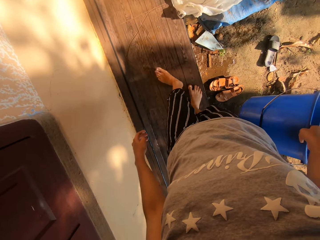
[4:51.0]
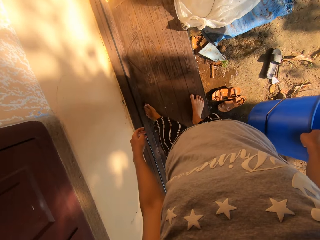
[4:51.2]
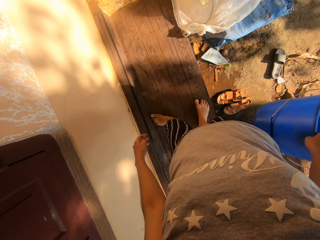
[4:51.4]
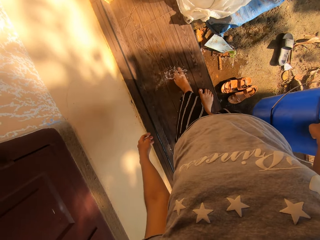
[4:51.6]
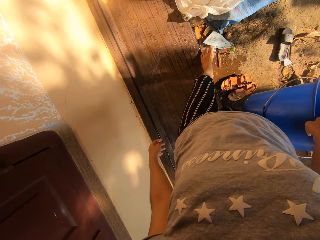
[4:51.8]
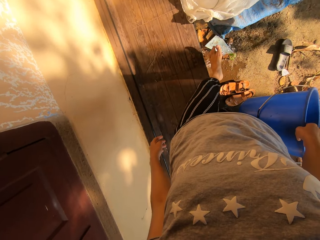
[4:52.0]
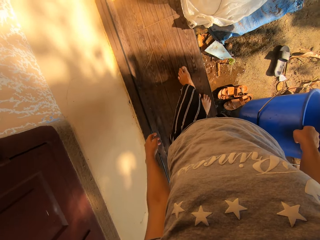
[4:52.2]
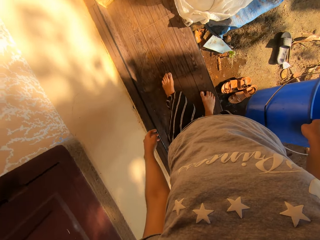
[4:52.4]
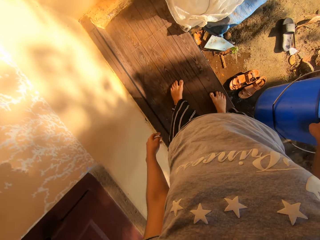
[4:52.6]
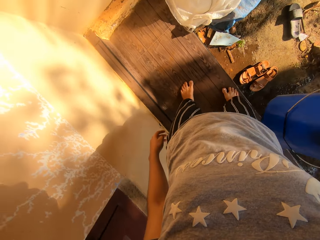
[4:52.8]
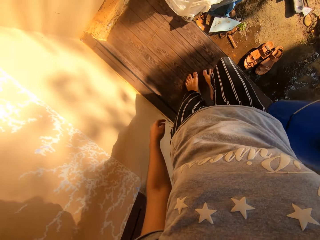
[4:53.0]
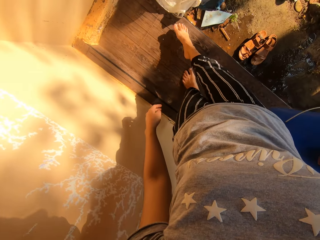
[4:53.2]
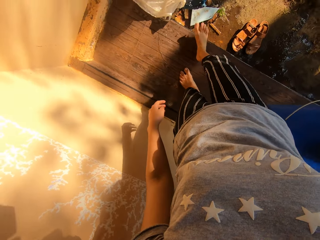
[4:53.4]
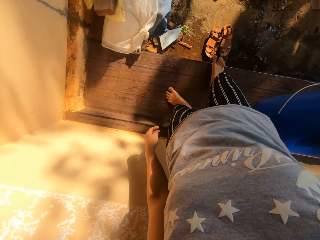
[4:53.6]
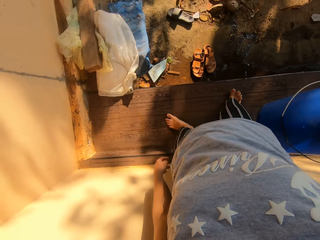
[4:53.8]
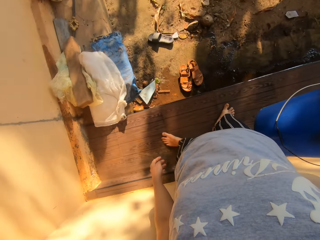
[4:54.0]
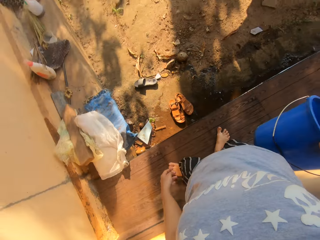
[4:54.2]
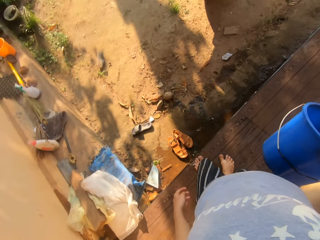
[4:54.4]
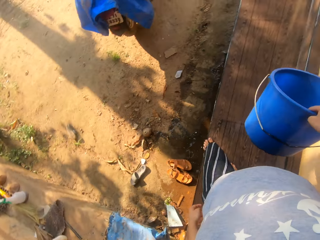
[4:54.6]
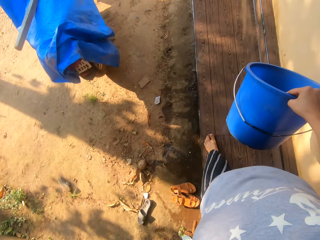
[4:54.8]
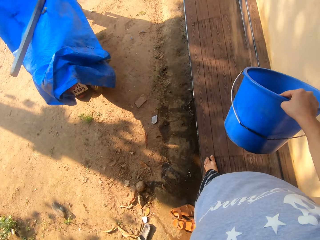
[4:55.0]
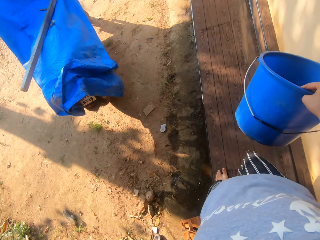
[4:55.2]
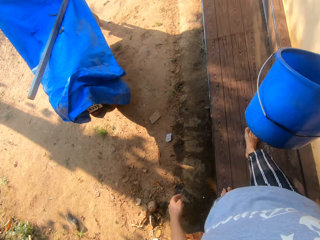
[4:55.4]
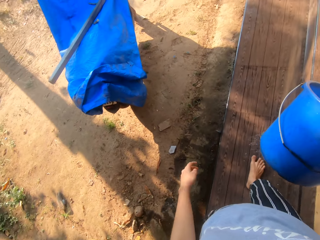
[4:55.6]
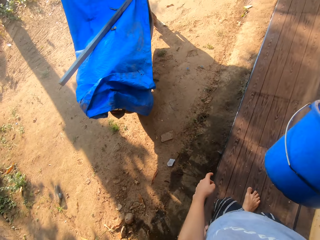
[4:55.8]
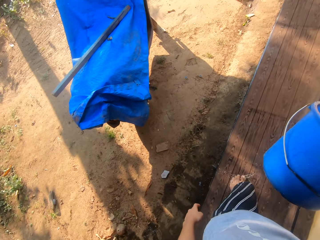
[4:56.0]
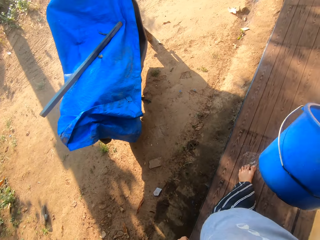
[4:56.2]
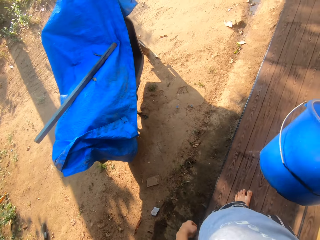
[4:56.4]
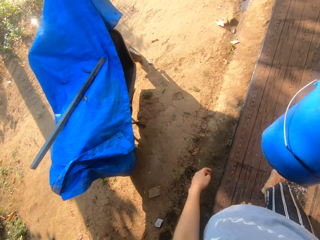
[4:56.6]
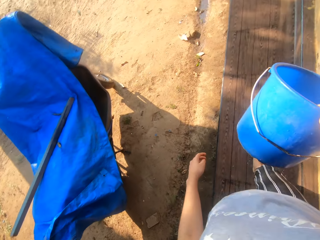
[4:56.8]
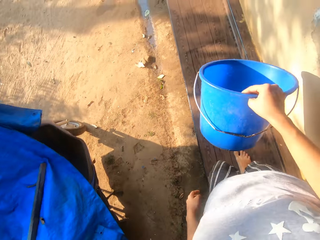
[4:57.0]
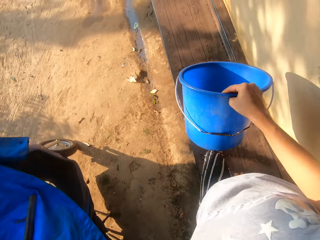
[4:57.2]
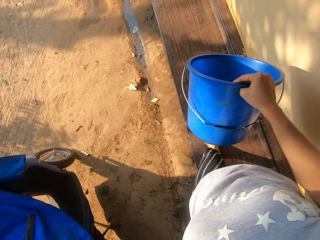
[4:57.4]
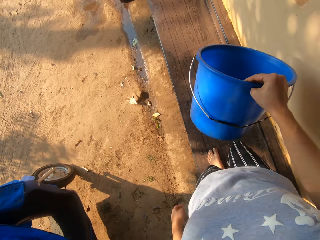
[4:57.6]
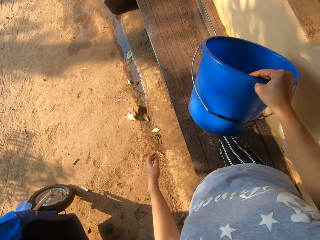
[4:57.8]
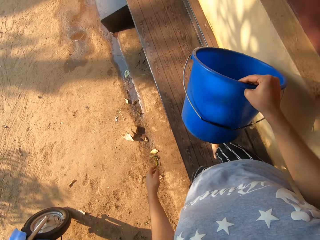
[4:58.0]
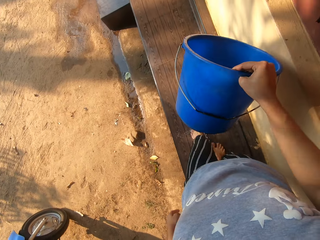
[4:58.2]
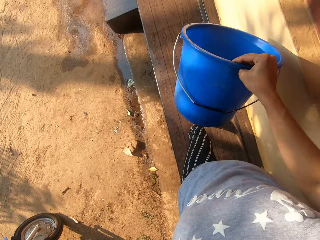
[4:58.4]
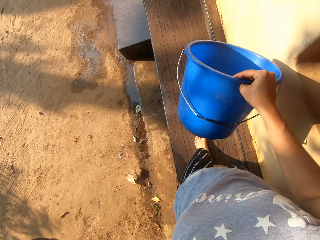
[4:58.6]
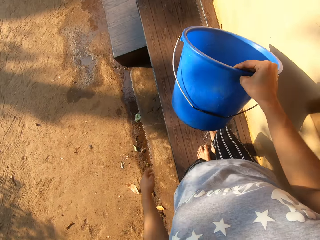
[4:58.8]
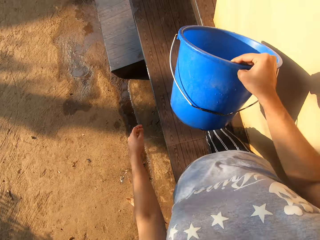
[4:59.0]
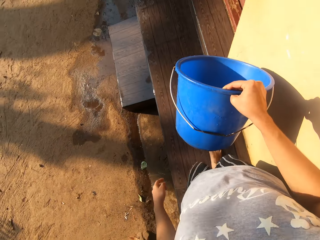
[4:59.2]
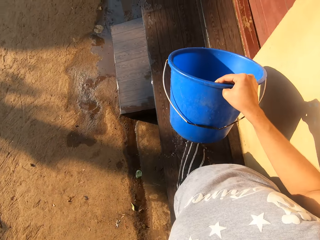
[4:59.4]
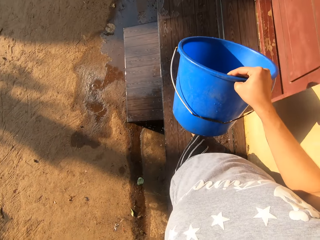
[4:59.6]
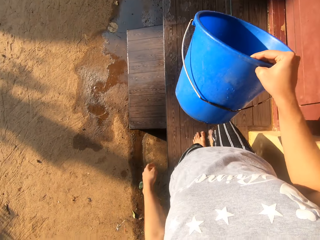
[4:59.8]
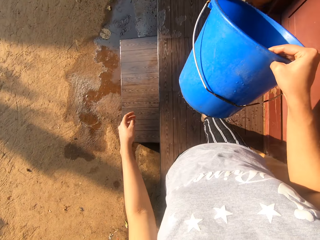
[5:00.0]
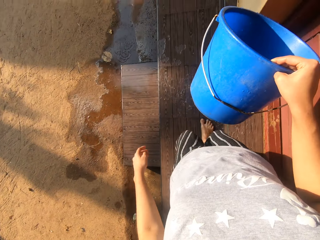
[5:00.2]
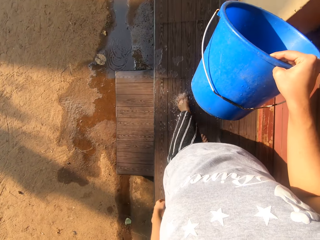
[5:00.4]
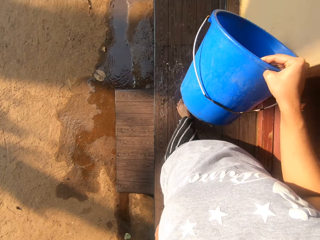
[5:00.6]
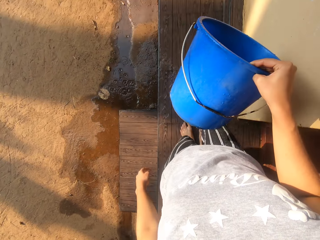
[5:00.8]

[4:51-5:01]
The camera wearer clears water from the verandah with the leg. They walk on the verandah.

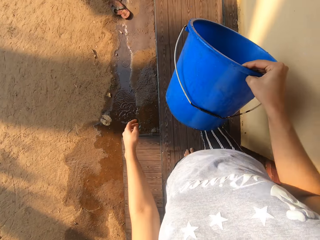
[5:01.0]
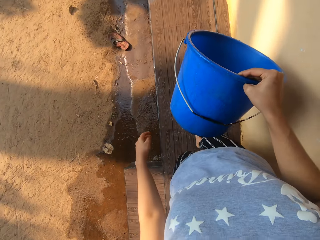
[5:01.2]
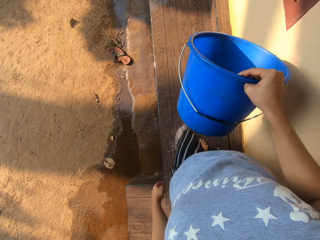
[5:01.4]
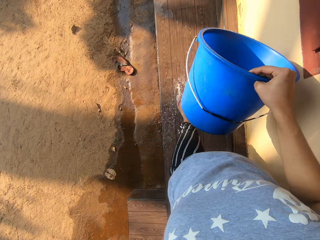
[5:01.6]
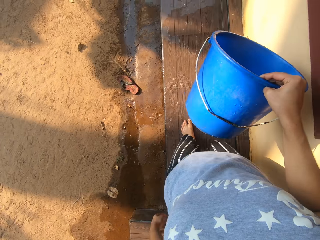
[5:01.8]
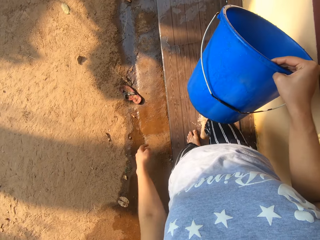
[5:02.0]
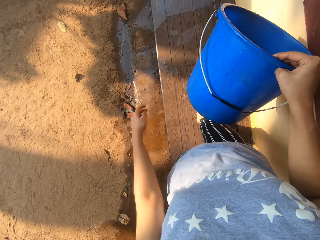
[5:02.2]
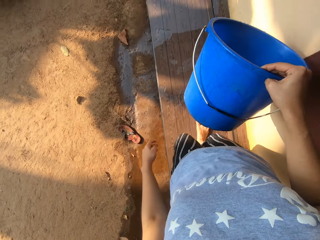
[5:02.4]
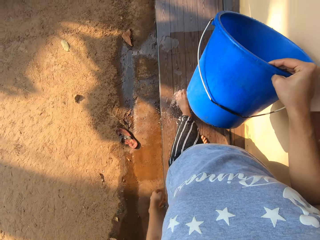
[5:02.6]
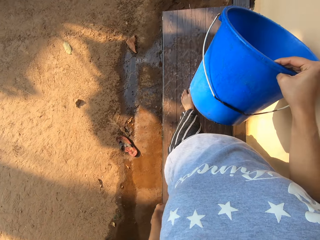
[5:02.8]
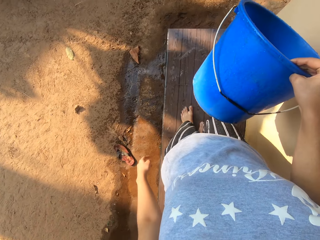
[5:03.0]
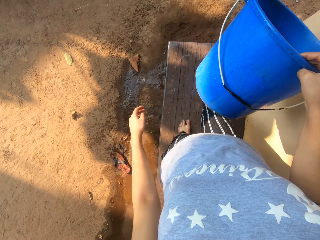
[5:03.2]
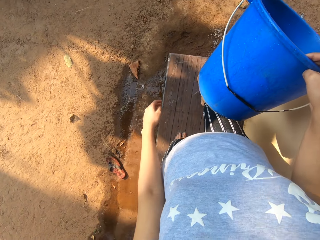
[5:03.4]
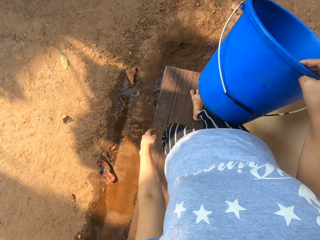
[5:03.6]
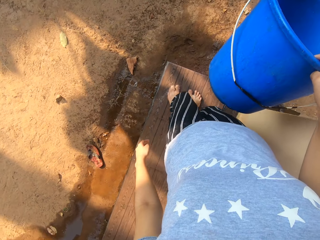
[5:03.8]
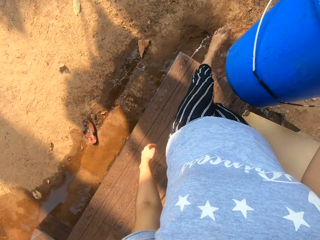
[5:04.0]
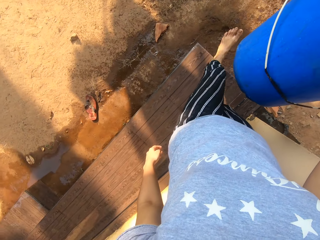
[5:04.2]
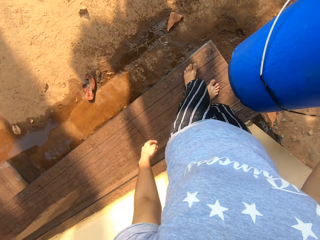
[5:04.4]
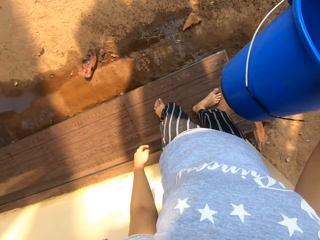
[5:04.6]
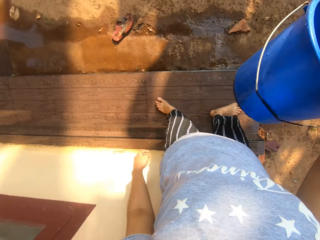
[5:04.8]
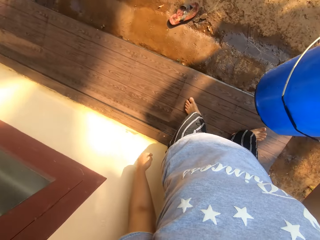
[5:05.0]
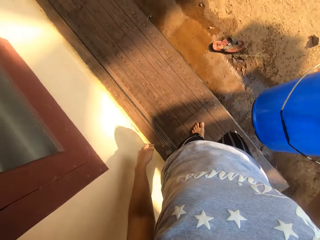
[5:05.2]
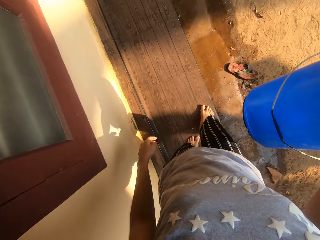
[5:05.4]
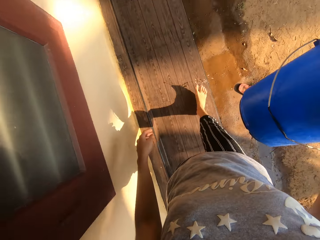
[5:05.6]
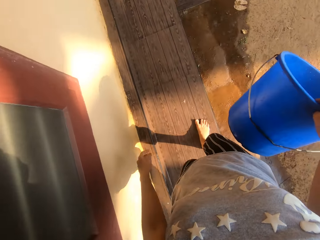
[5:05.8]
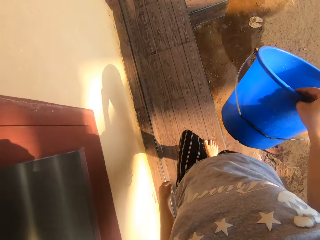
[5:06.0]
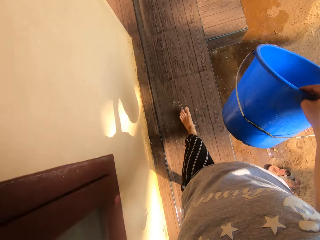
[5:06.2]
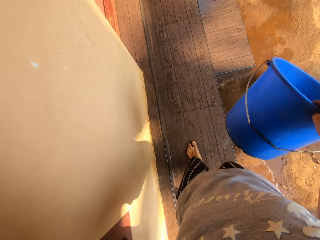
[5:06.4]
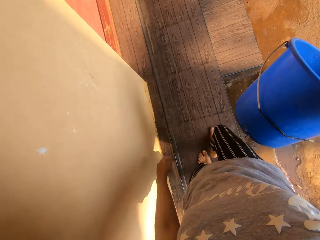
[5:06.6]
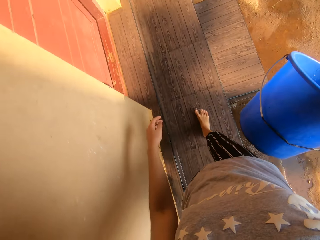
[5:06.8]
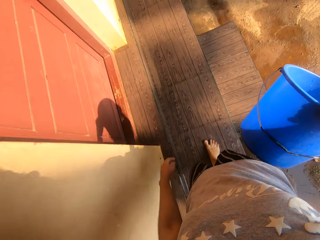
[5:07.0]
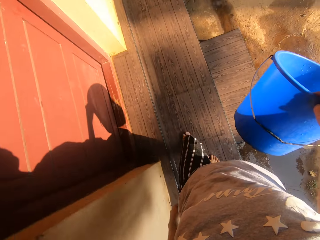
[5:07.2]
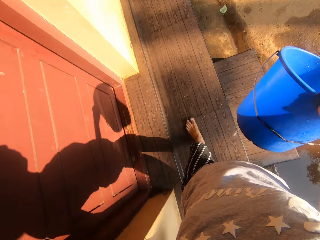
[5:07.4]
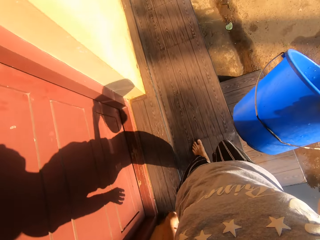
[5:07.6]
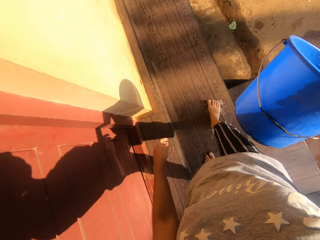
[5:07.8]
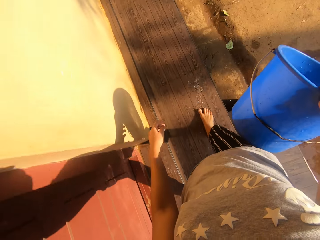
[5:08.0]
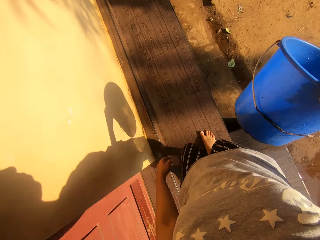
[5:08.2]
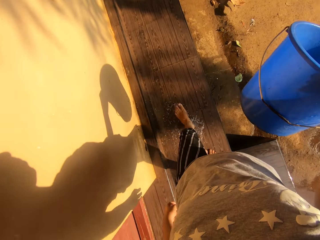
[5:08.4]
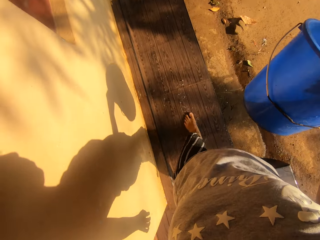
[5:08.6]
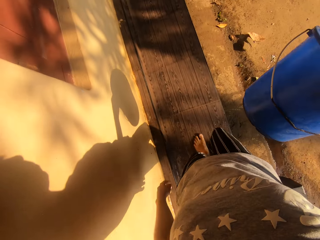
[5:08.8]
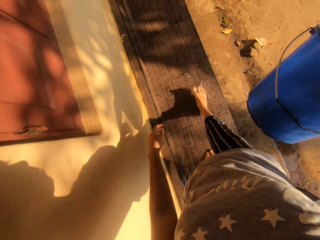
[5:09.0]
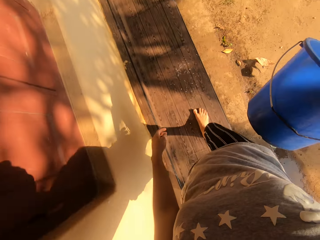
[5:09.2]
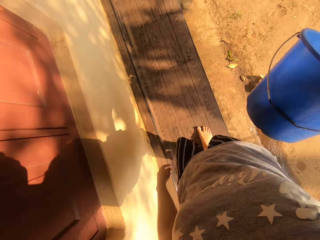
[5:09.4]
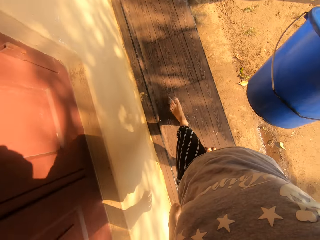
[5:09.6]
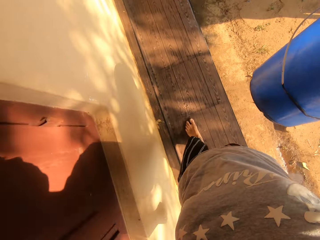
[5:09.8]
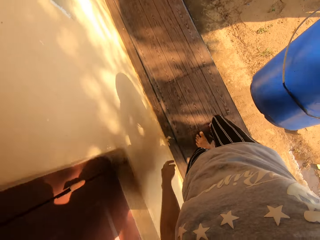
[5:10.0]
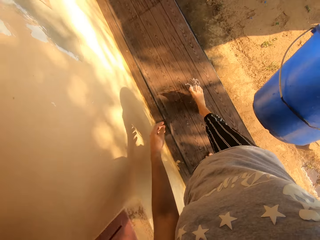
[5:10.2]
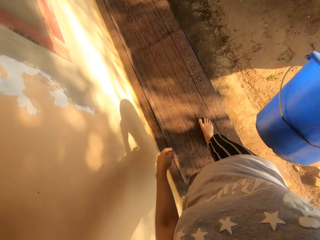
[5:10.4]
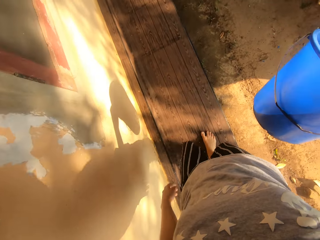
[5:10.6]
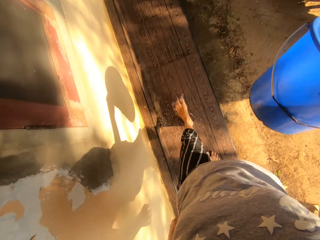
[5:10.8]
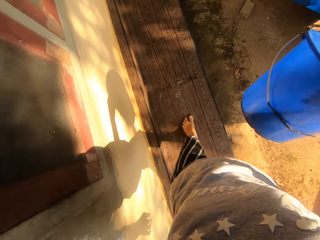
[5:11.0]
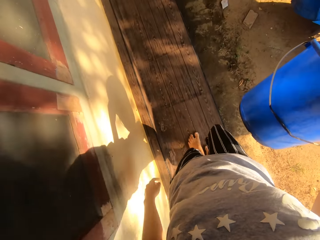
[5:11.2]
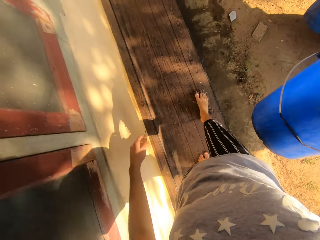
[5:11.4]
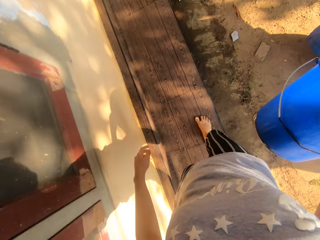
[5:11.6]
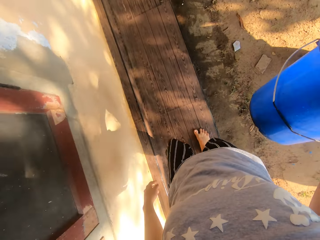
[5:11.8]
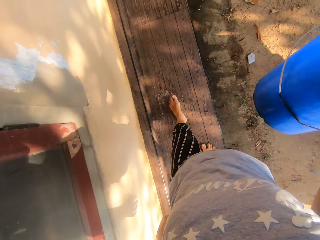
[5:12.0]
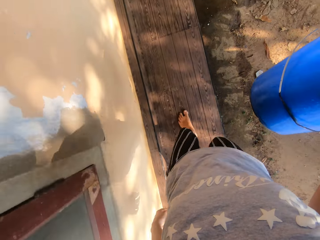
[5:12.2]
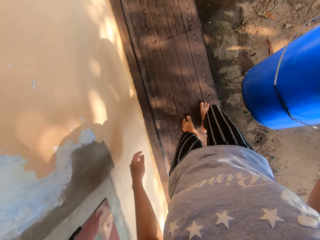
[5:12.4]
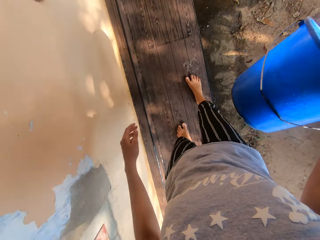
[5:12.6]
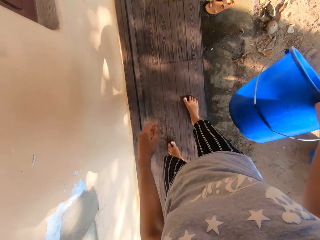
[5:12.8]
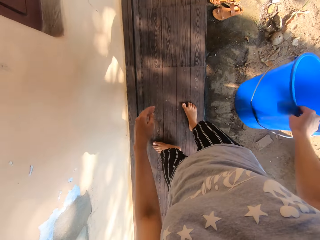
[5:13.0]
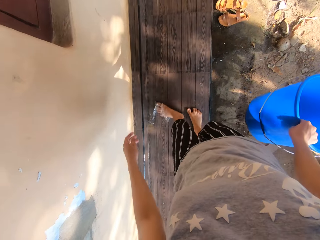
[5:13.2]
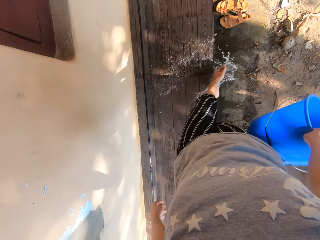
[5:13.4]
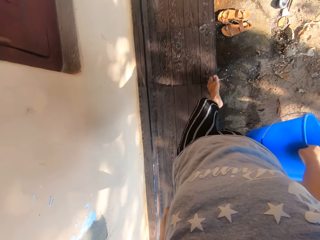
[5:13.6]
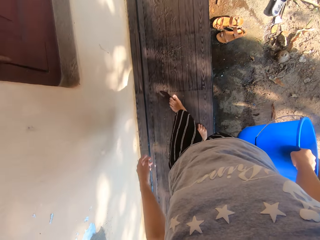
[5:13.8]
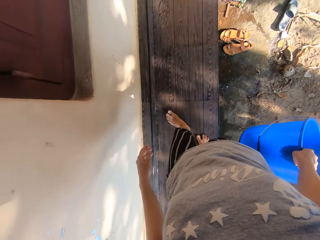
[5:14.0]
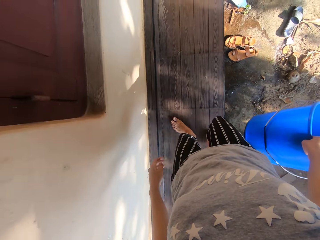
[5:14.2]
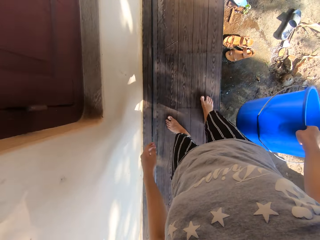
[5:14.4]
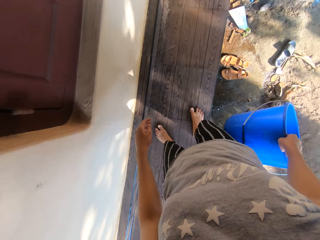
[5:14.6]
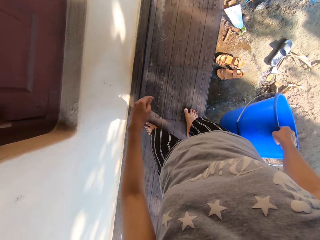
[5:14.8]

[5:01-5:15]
The camera wearer kicks water on the wooden floor with both legs. She walks on the wooden floor. She kicks water on the wooden floor to the ground with her left leg.
